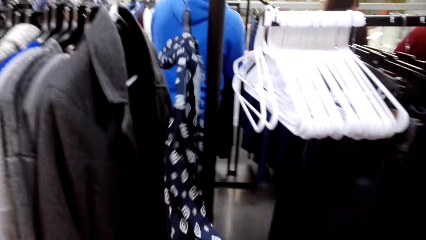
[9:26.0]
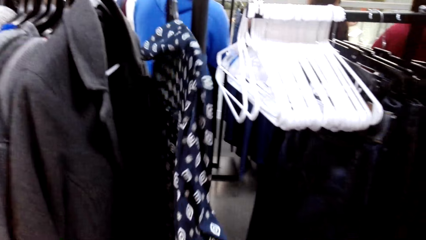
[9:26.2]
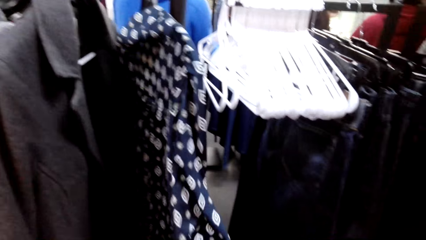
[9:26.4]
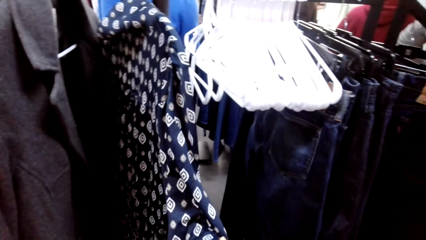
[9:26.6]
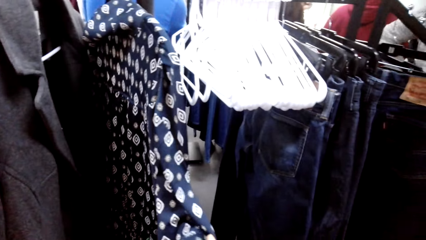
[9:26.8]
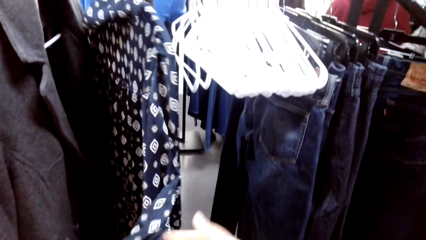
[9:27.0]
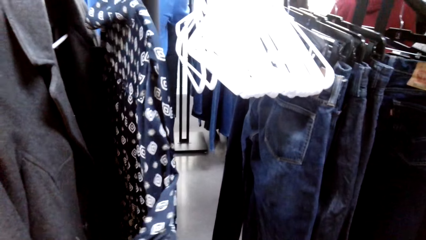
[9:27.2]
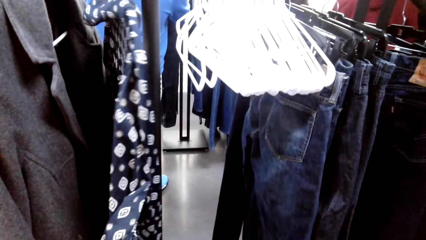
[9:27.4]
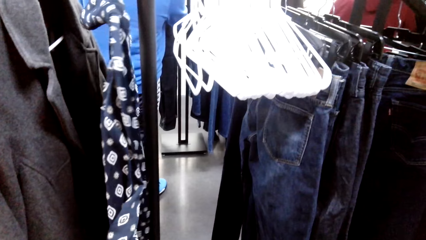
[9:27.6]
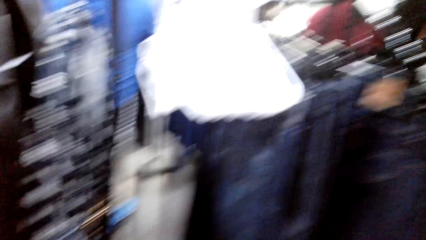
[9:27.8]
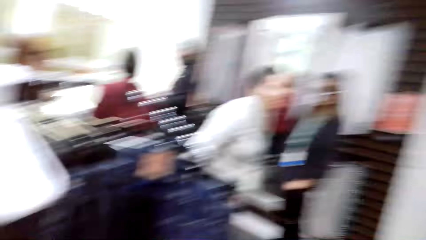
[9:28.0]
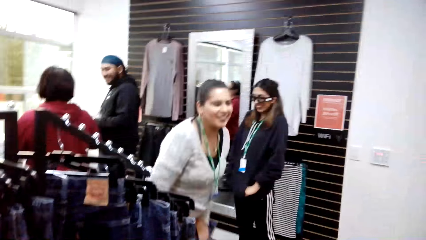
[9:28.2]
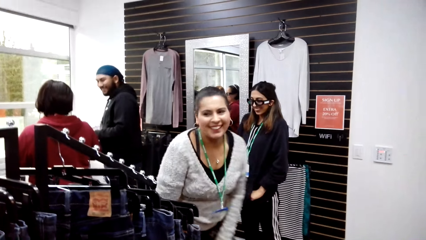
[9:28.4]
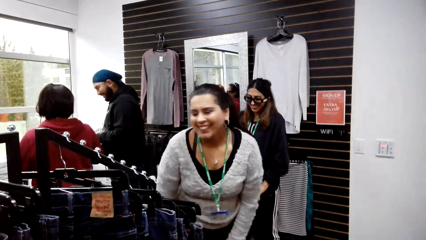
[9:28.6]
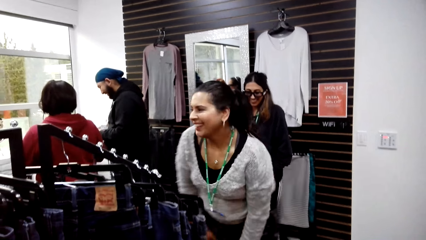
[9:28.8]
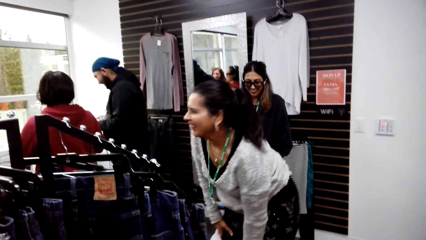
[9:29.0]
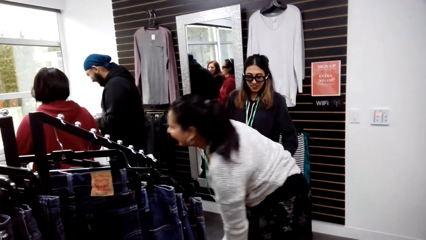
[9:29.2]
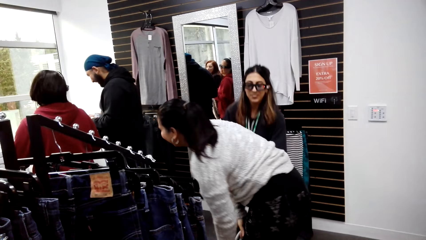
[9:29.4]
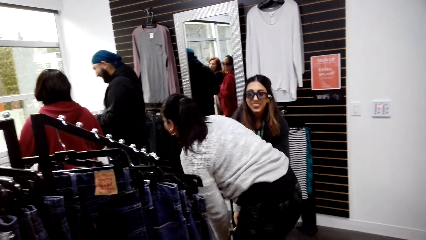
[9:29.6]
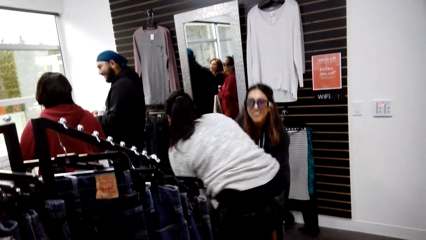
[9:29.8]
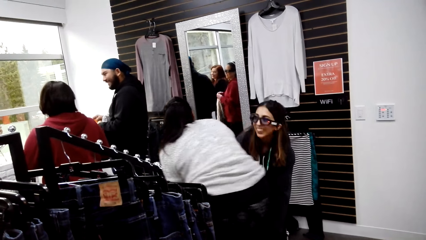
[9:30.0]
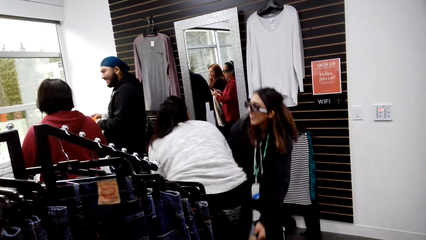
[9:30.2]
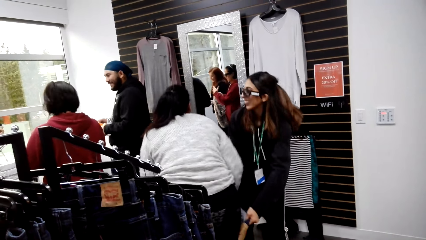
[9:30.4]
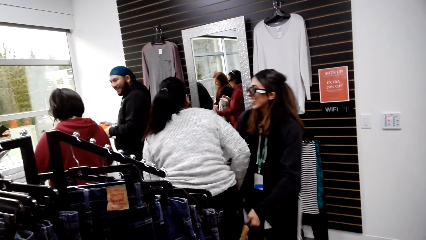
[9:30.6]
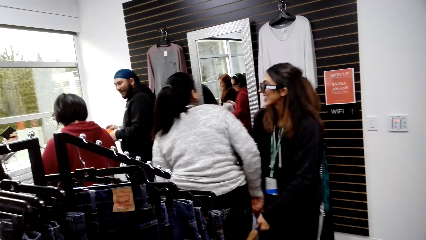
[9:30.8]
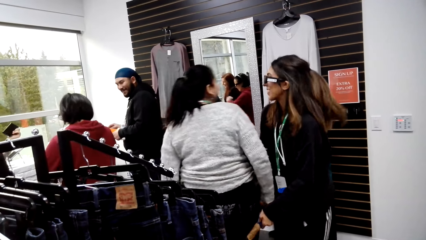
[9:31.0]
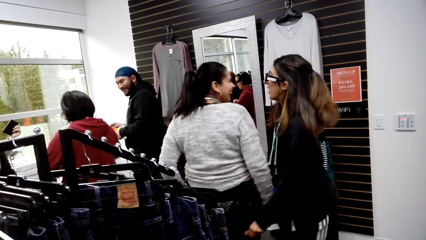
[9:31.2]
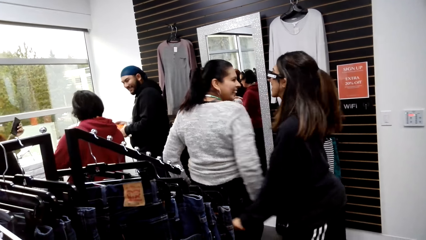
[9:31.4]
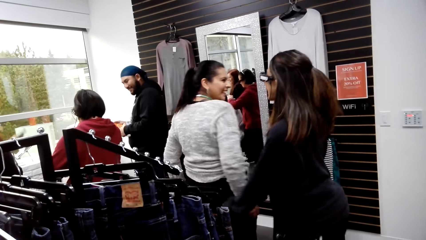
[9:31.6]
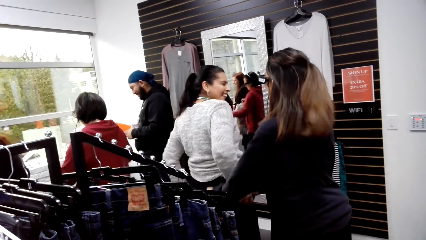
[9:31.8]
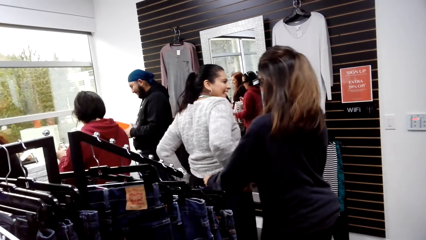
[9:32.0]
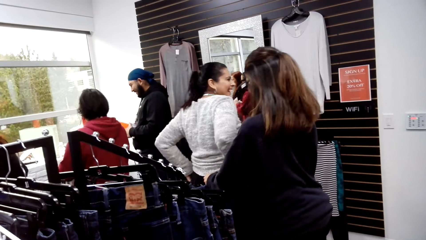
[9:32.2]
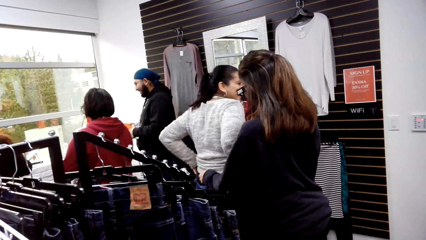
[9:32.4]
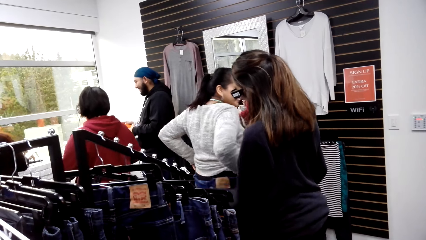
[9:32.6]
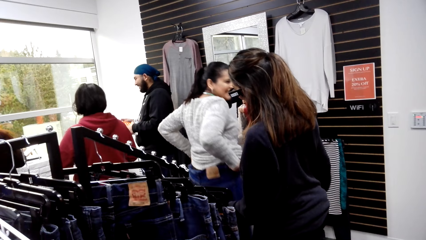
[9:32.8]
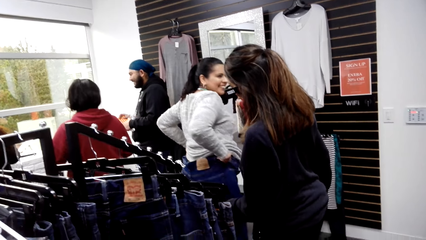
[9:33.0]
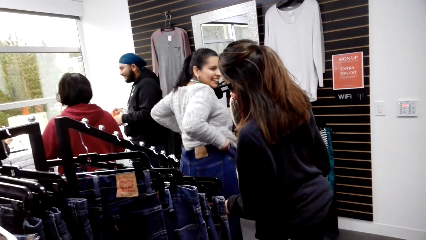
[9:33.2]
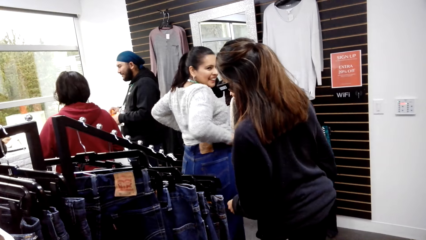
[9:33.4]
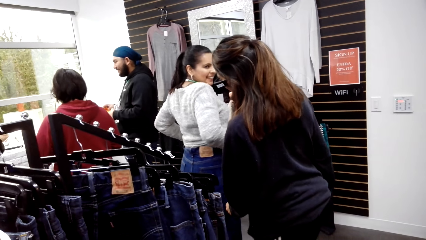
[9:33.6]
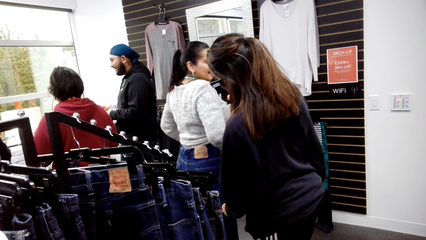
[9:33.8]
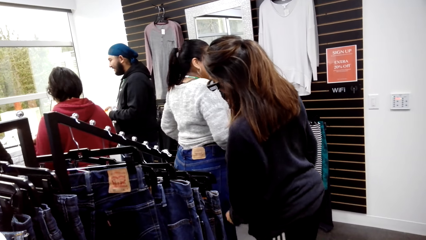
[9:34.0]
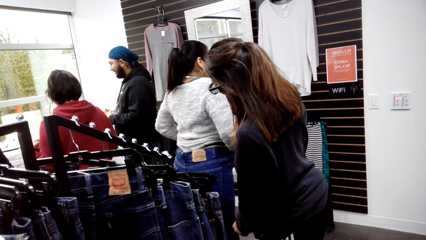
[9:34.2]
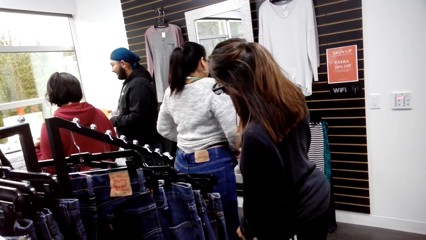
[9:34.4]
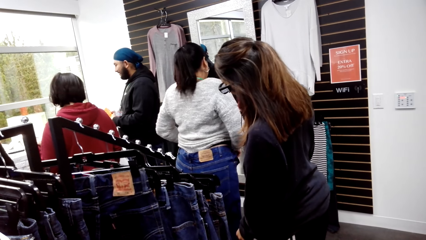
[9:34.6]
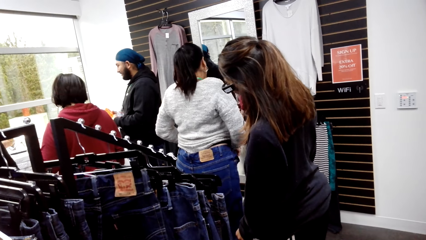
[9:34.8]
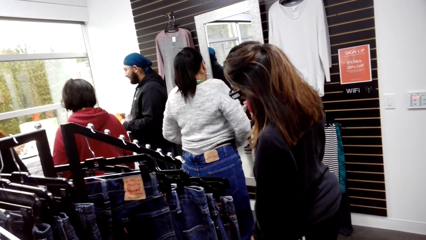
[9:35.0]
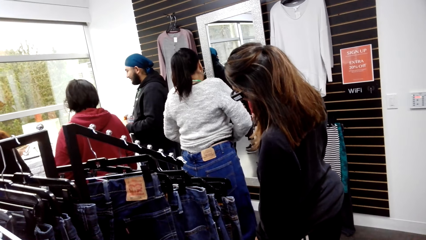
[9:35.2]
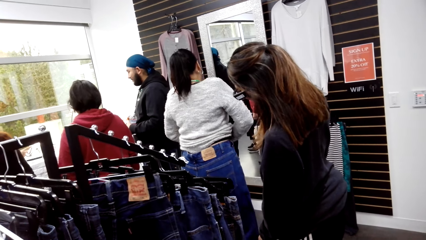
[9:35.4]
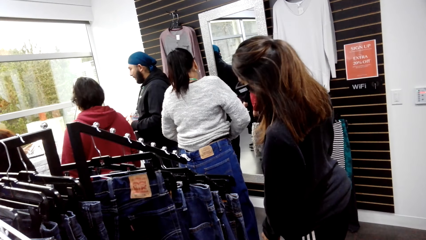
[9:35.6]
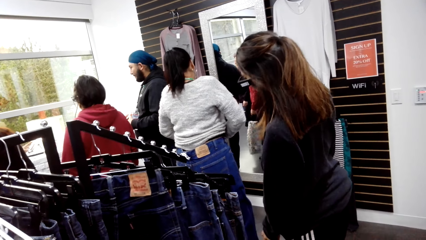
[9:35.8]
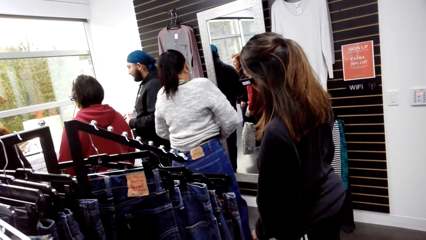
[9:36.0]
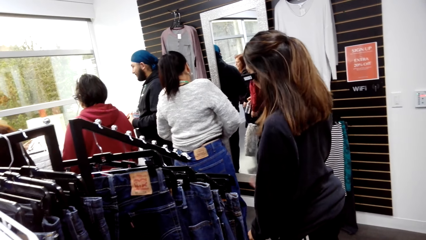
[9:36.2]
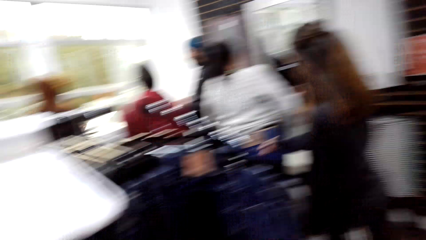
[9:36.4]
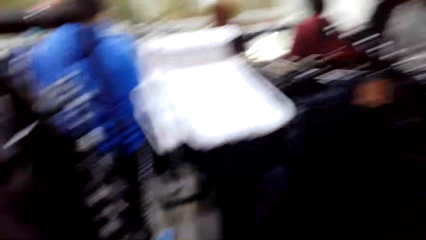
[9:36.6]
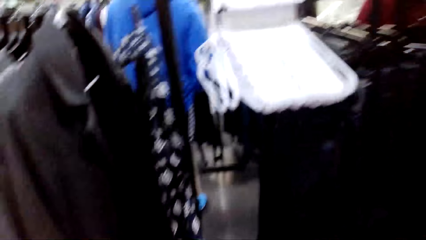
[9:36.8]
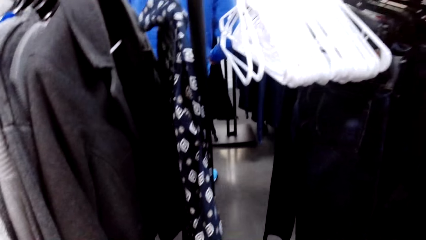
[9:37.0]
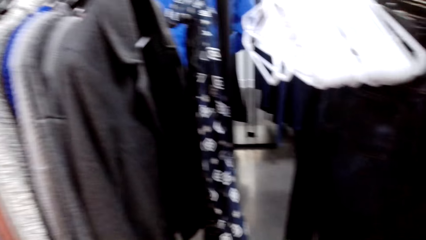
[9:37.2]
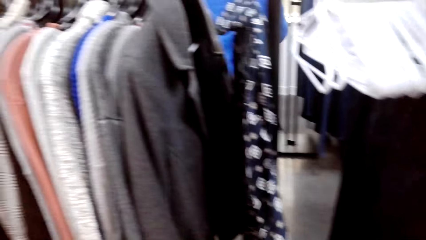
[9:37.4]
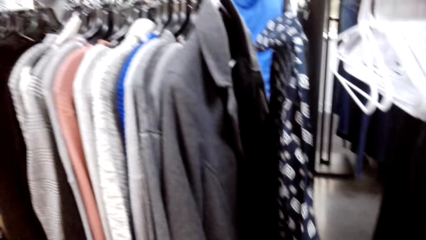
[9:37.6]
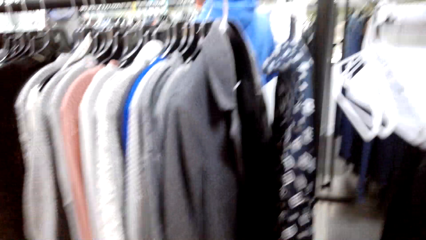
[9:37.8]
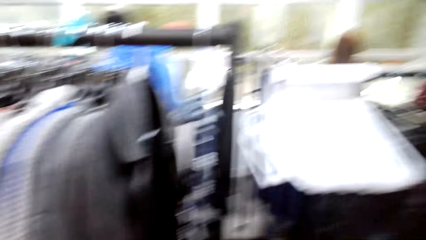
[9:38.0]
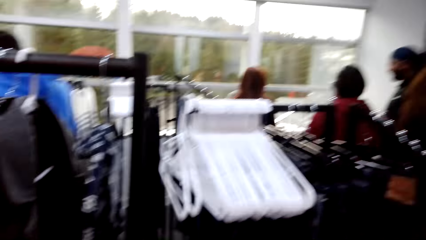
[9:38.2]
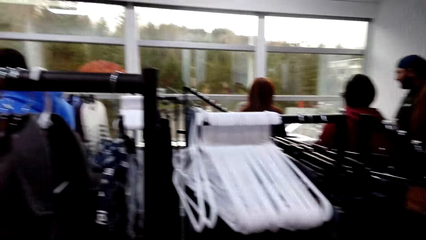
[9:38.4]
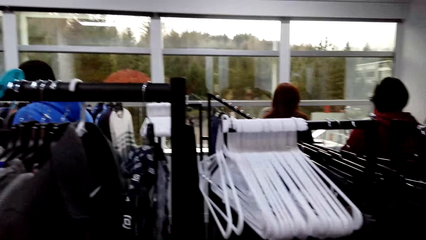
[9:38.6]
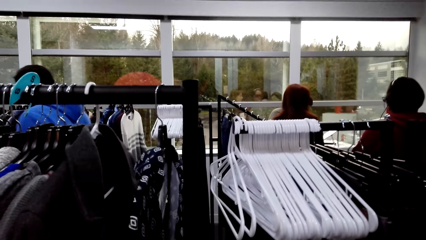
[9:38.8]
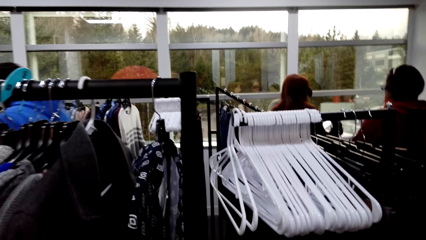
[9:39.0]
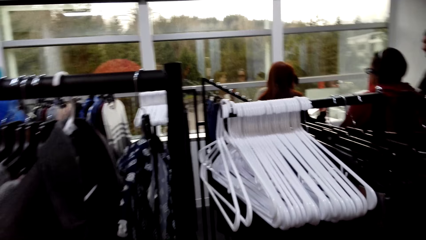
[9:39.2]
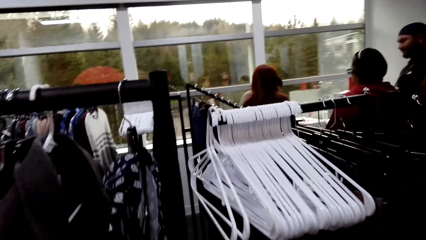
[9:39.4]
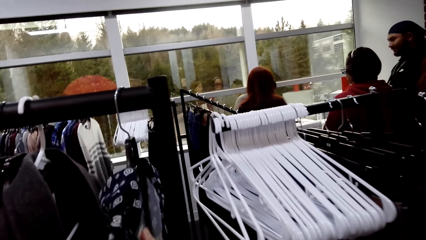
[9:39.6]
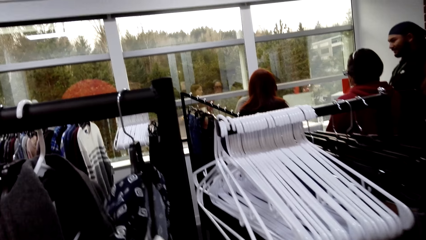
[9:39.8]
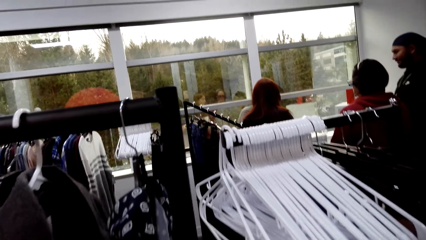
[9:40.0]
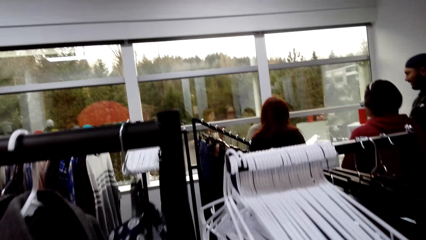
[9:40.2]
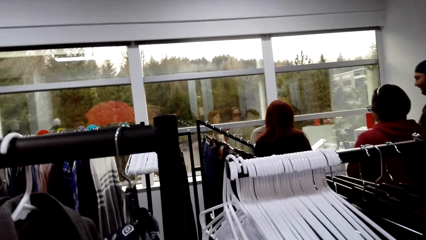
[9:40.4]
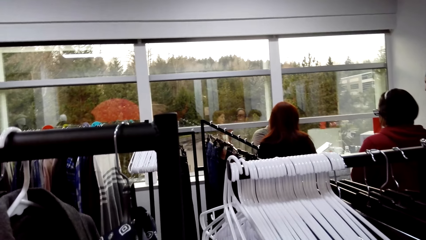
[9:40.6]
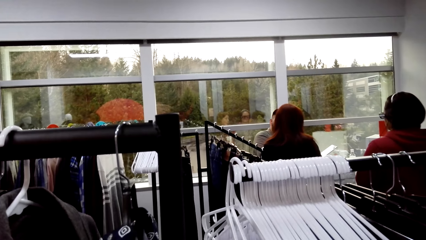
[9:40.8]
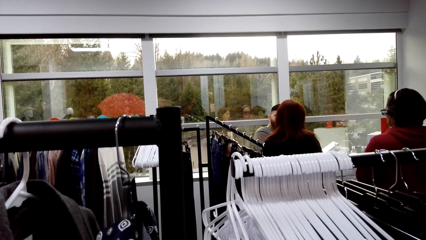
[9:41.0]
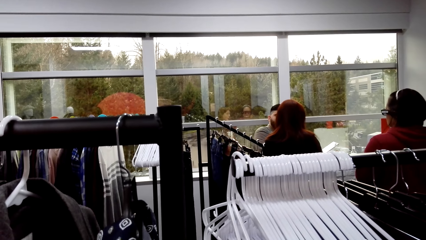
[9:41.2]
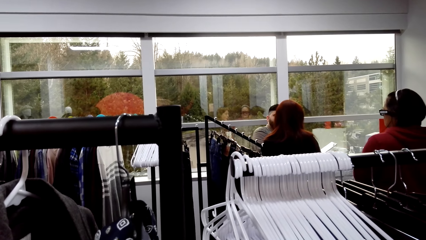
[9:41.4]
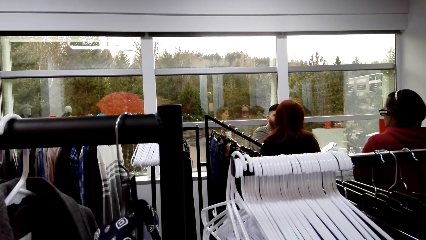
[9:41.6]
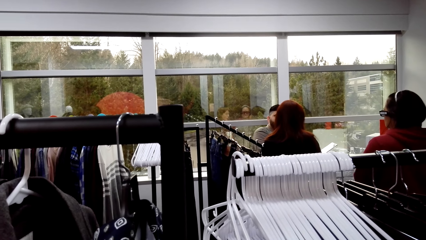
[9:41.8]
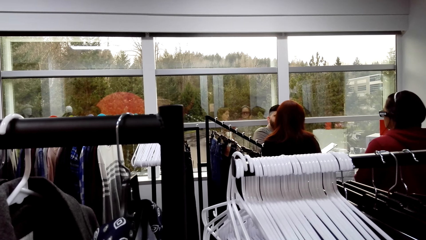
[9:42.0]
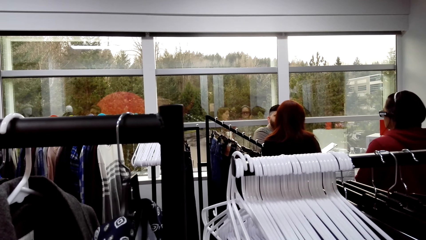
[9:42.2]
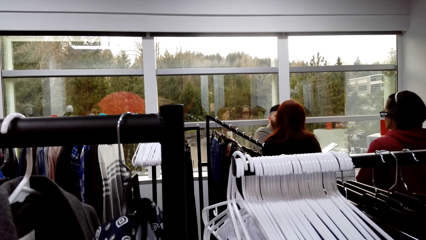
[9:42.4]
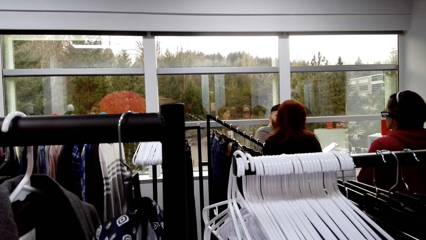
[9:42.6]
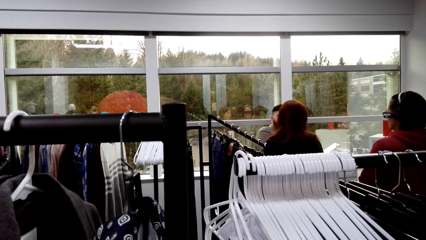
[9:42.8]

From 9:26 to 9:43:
The camera wearer touches a jacket with the right hand. They look around. A man moves around.
